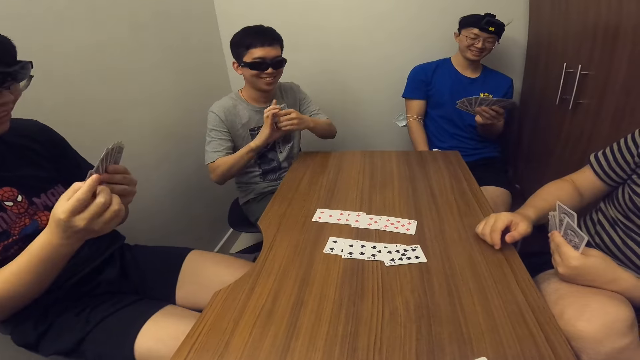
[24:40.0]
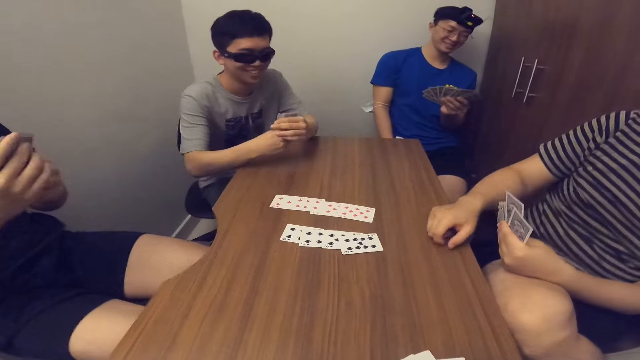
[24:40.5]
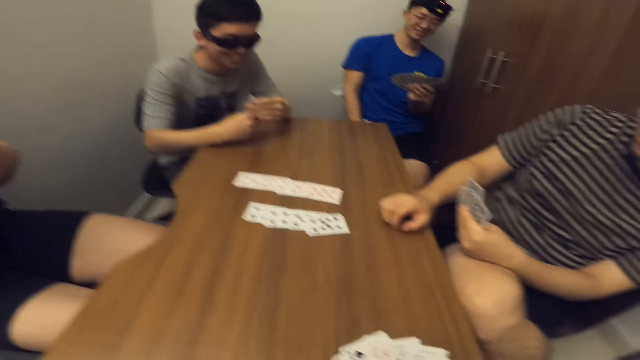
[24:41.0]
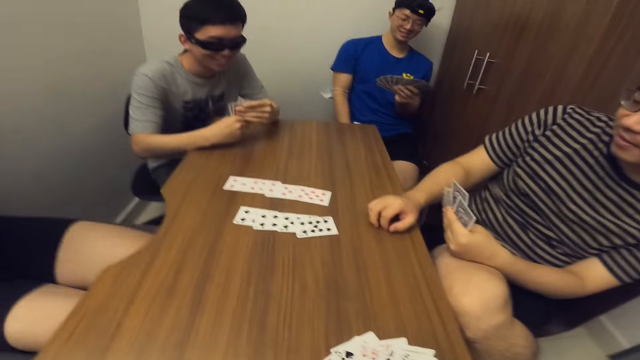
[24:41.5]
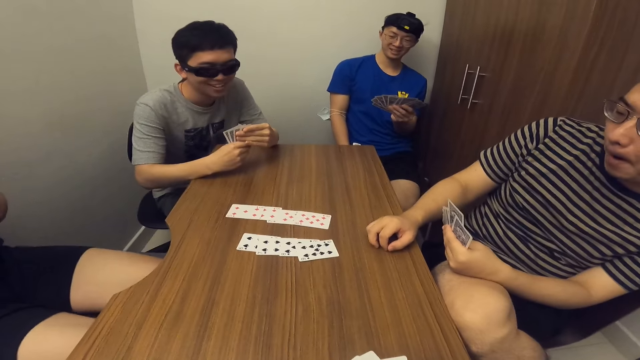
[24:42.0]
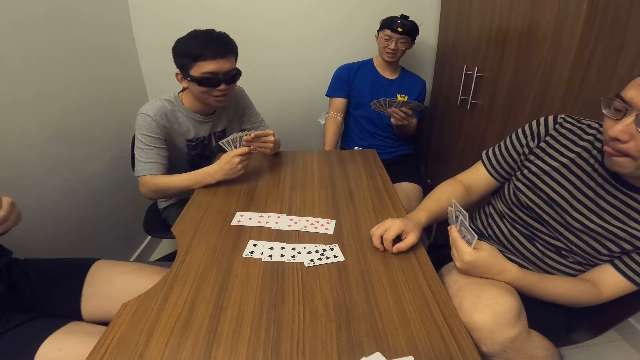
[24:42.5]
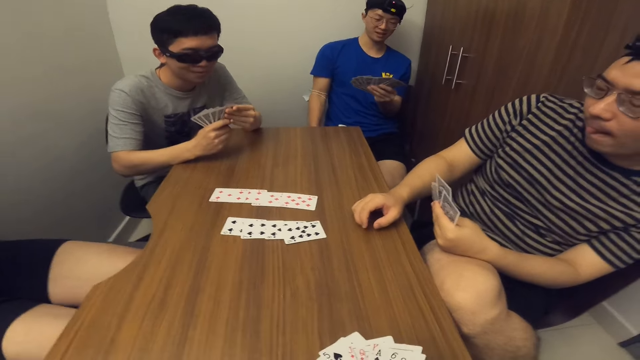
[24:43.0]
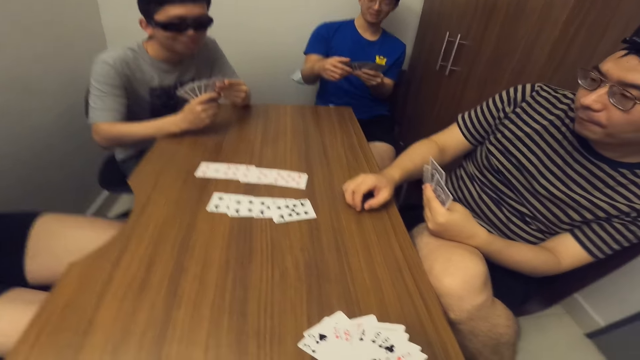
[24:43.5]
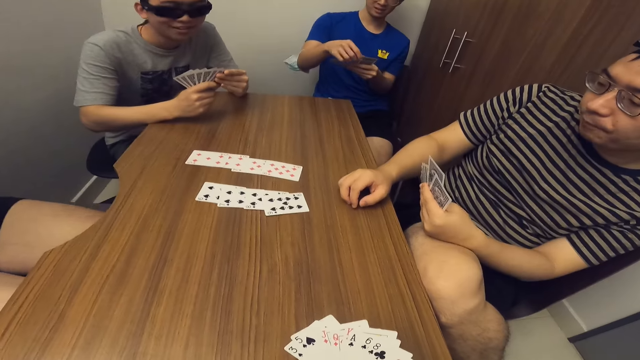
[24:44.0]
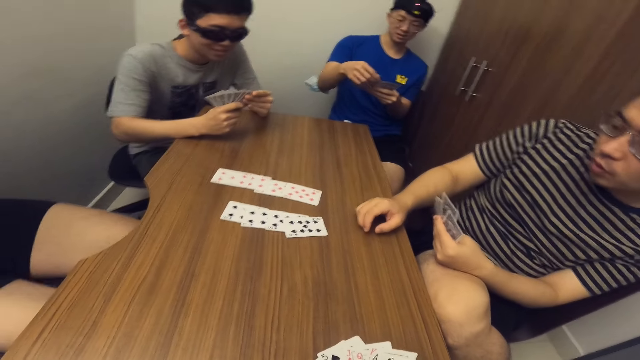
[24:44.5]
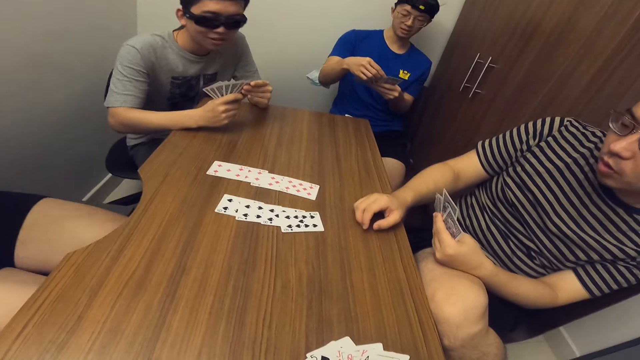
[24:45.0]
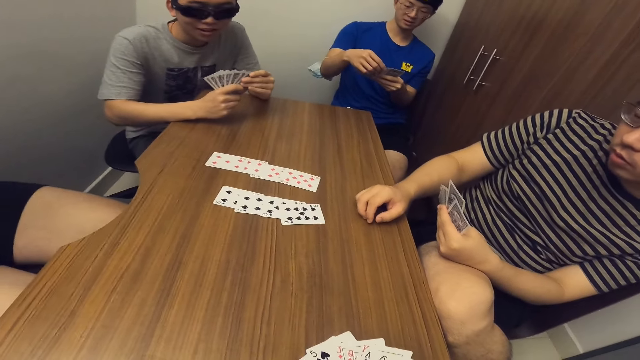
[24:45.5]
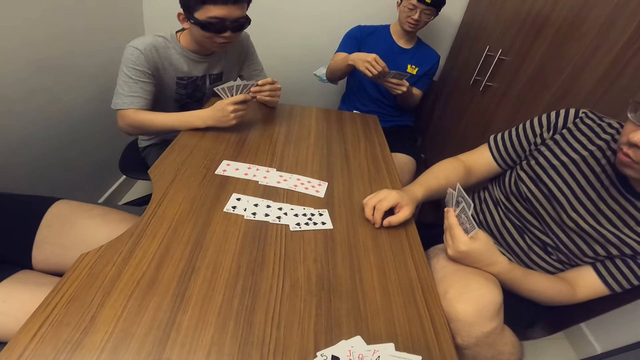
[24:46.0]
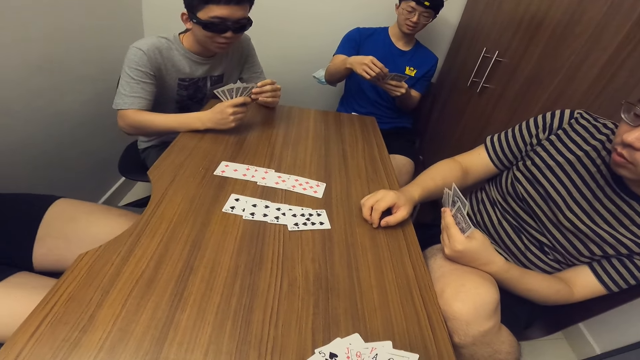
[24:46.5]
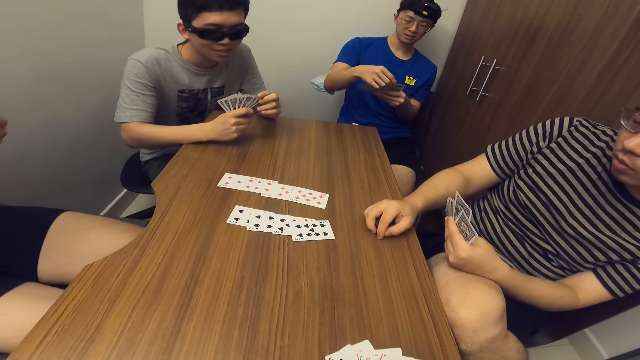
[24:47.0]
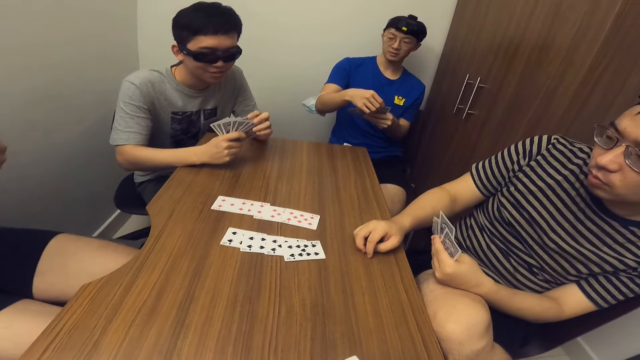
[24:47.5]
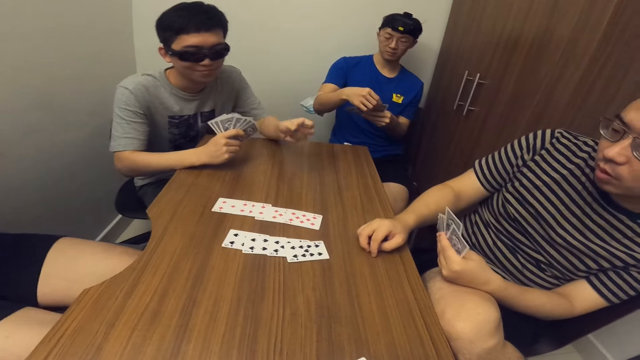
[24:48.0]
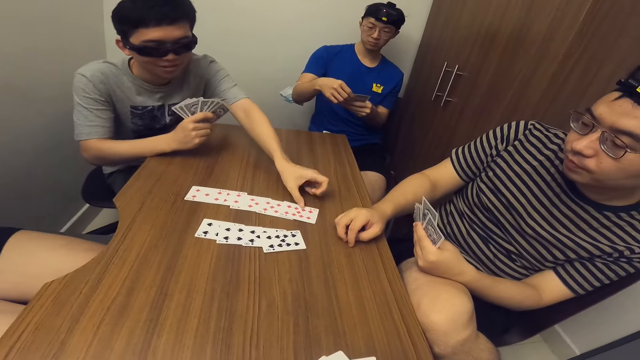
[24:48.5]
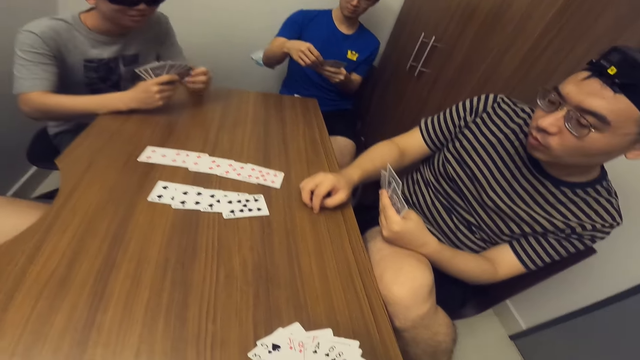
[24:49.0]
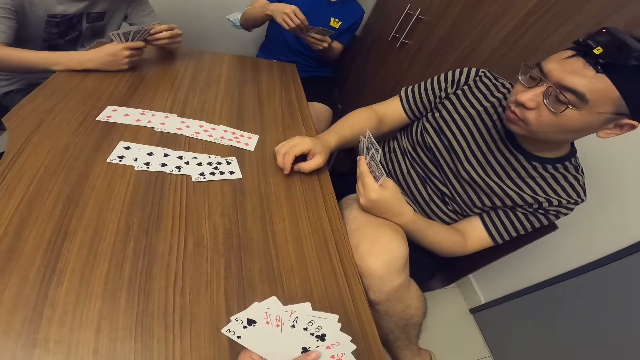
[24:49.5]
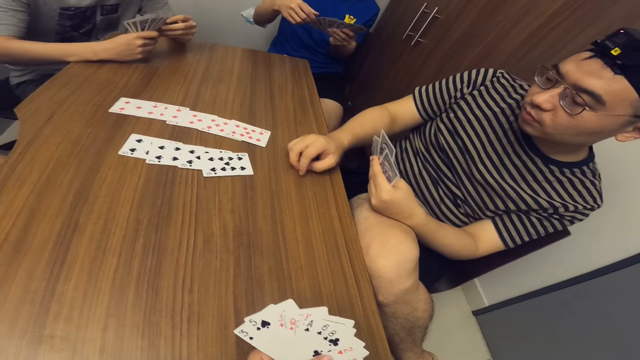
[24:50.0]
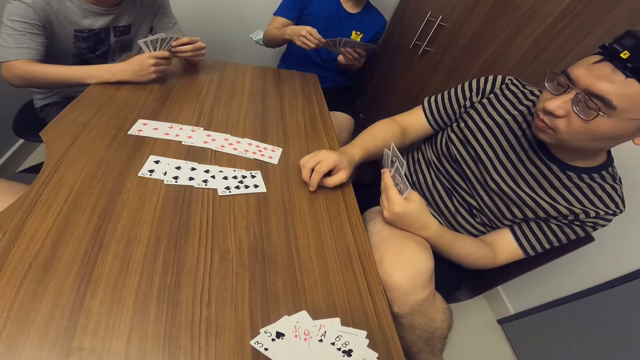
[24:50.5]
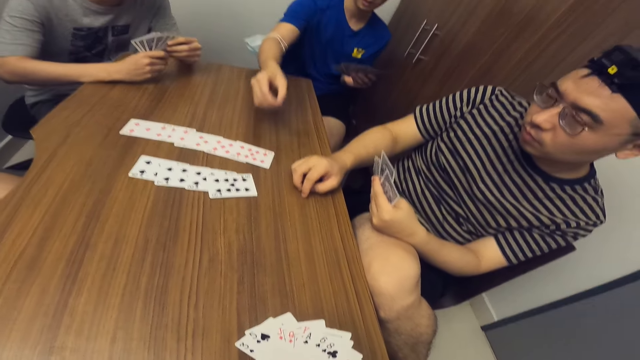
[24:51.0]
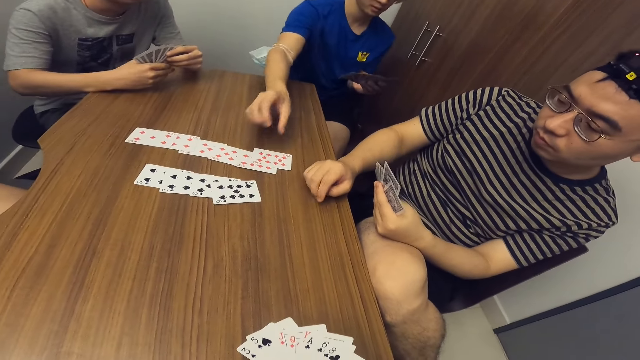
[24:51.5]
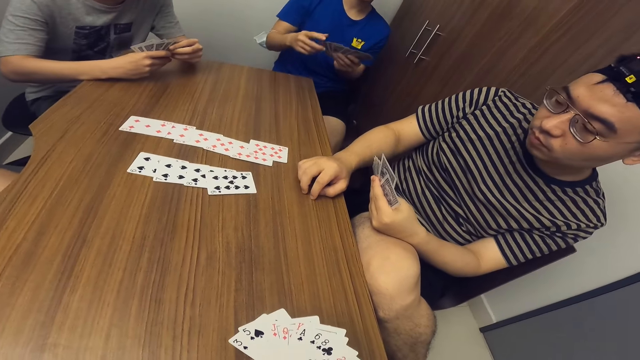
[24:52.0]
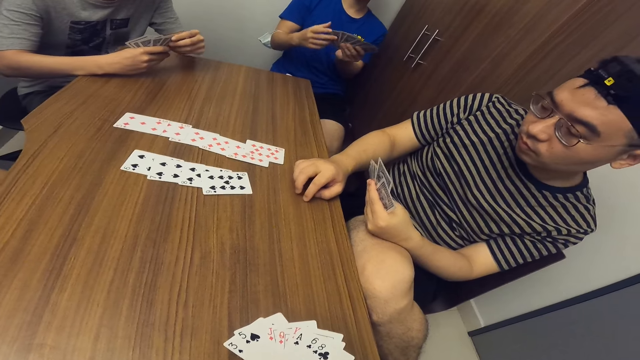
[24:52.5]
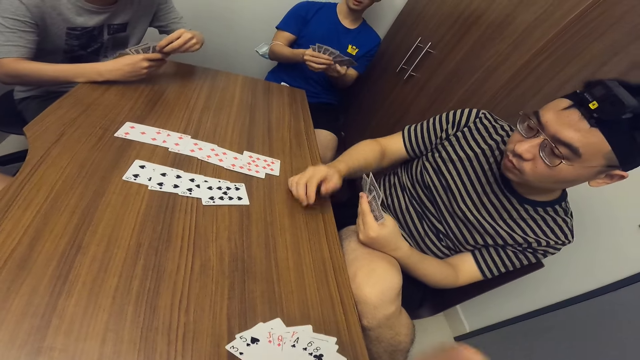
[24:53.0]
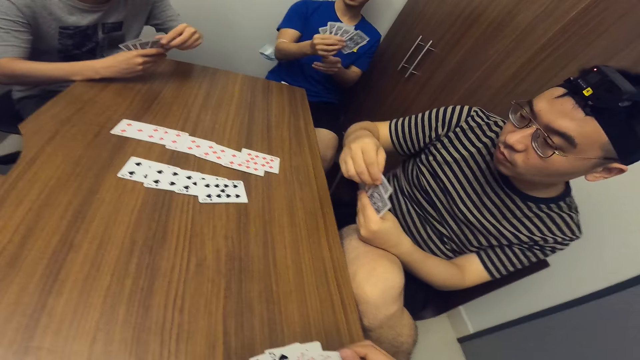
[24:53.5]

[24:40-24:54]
A man drops his right hand on the table. Another man drops both hands on the table. He drops a card on the table with his left hand. A third man drops a card on the table with his right hand.

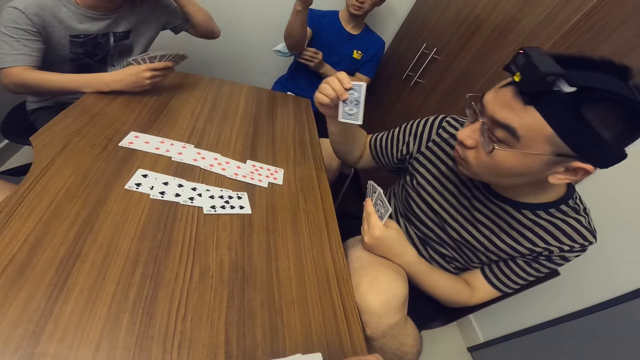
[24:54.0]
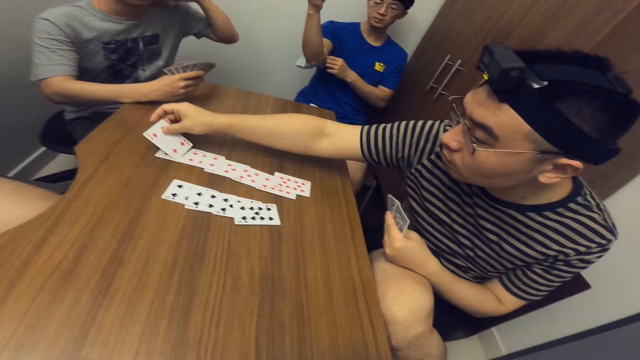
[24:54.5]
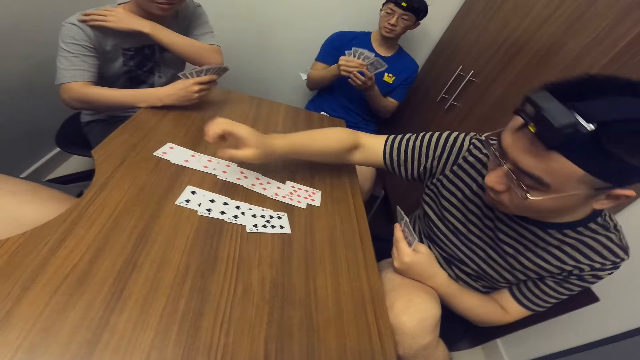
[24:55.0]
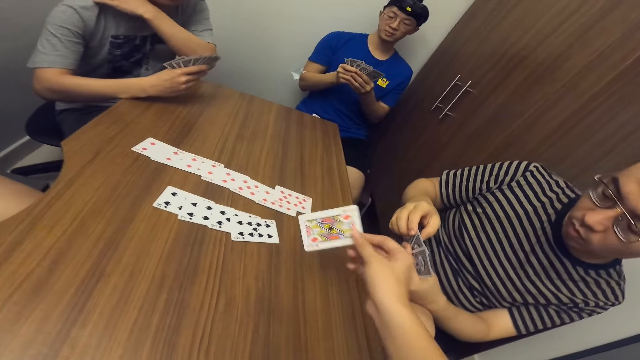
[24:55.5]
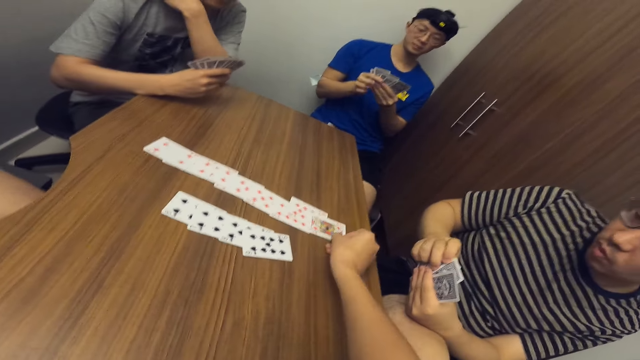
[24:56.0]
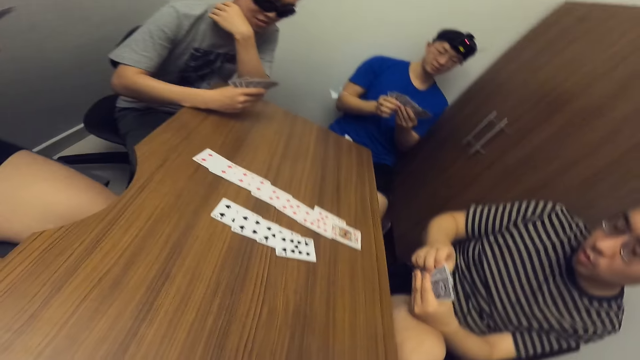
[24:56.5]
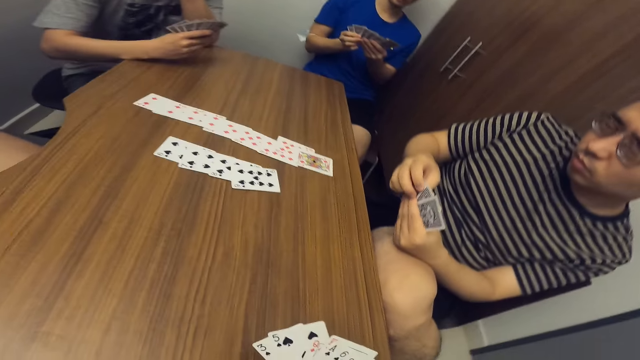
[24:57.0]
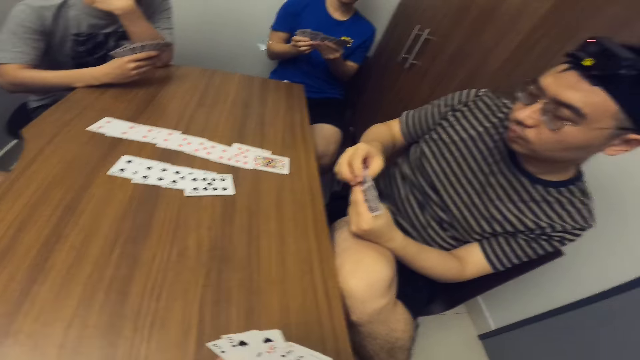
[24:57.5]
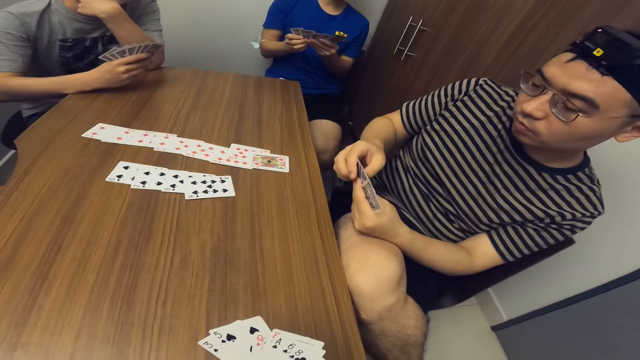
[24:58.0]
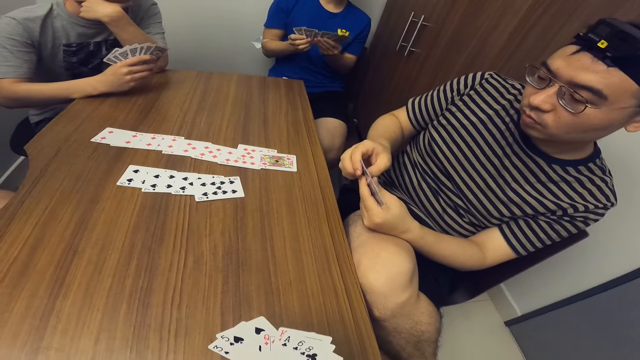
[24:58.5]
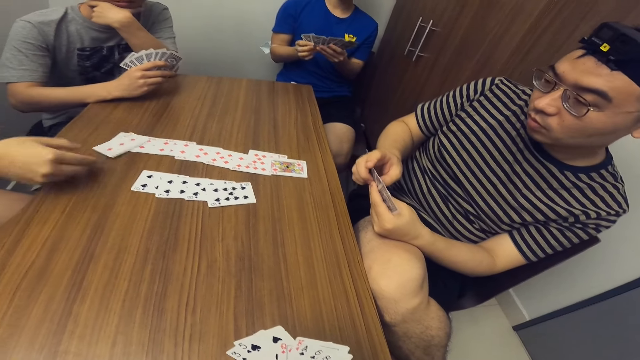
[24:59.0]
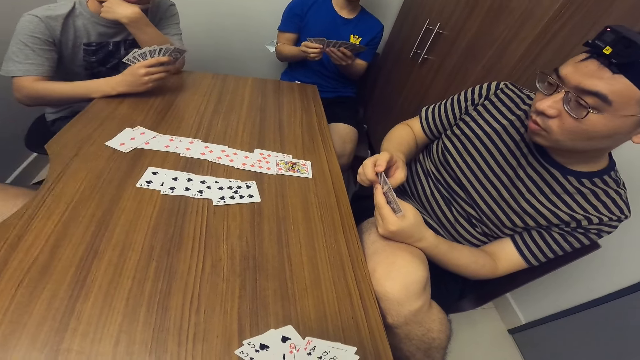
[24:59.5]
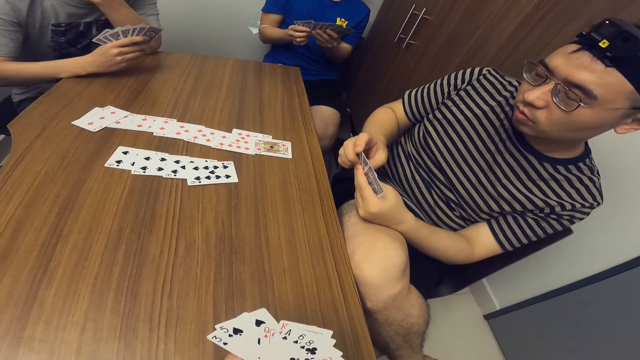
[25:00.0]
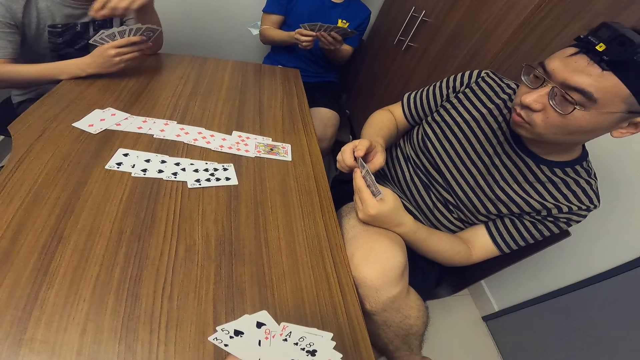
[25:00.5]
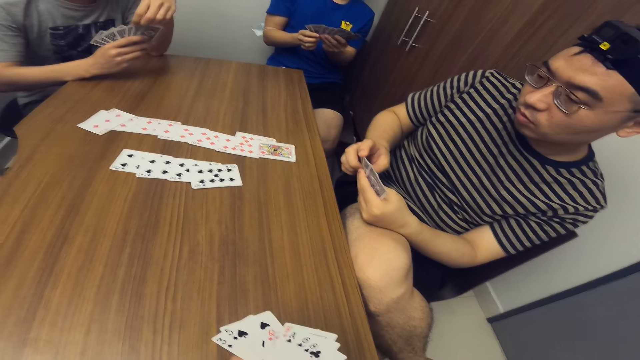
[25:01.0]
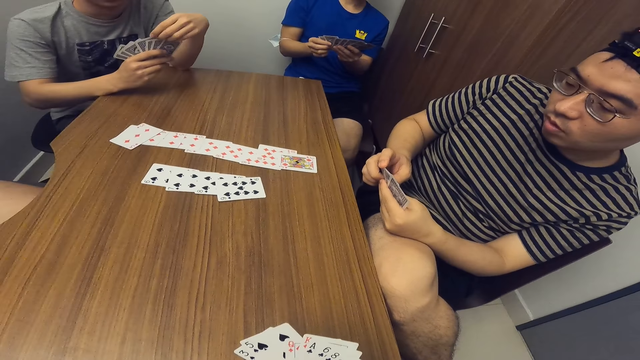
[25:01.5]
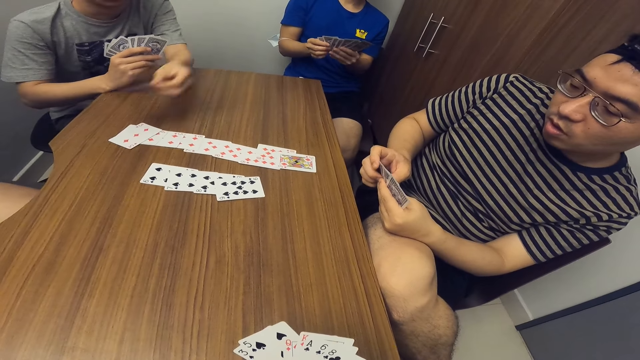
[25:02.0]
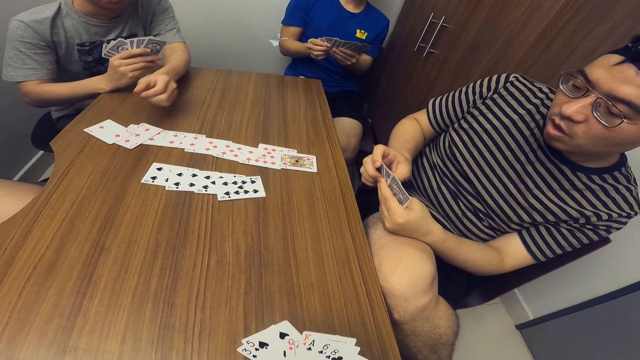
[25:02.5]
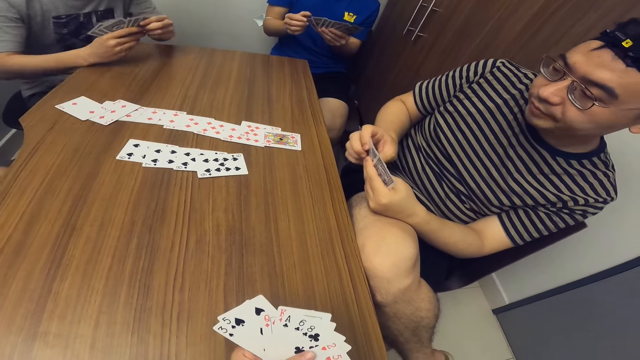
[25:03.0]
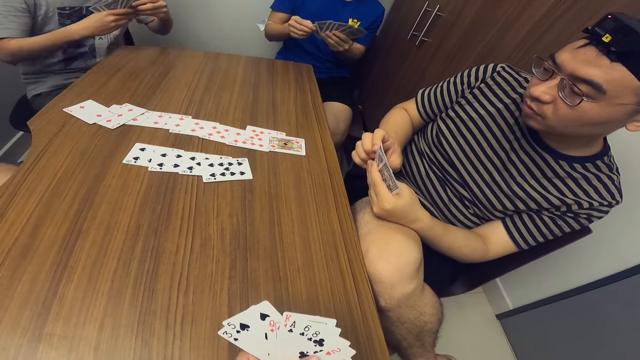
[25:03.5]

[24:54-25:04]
A man drops a card on the table with his right hand. The camera wearer drops a card on the table with his right hand. Another man drops a card on the table with his right hand. Another man drops a card on the table with his left hand.
